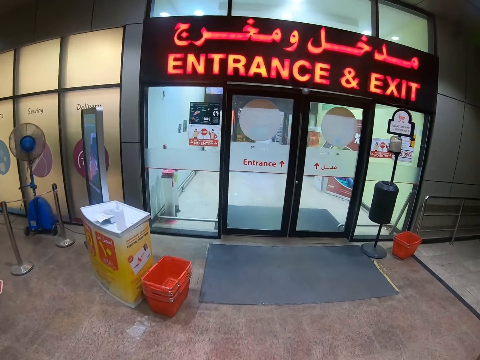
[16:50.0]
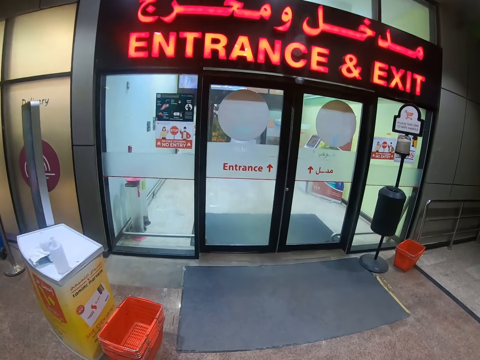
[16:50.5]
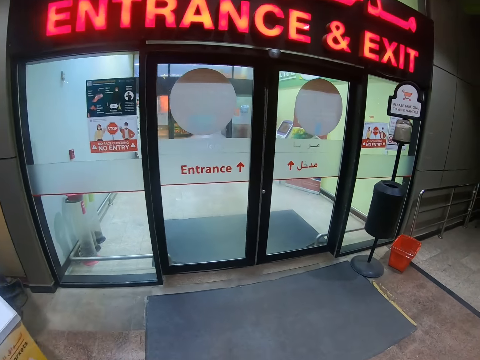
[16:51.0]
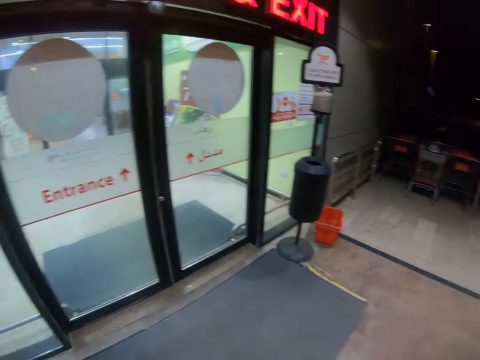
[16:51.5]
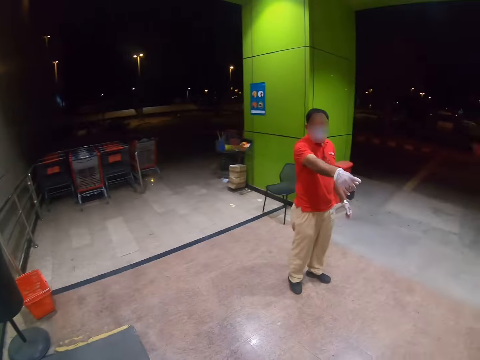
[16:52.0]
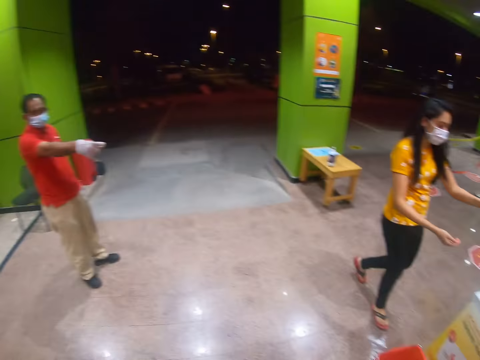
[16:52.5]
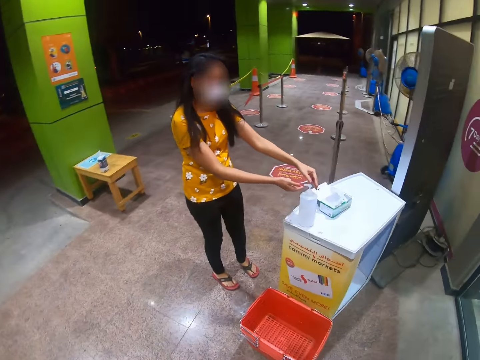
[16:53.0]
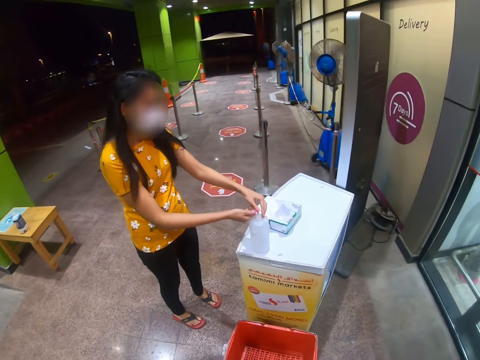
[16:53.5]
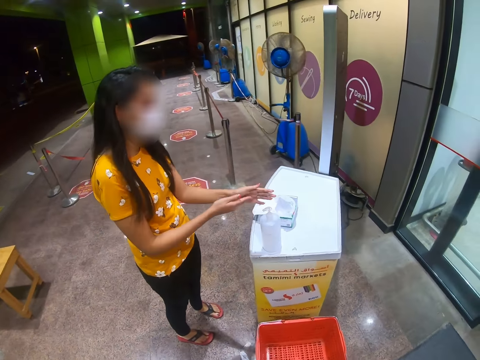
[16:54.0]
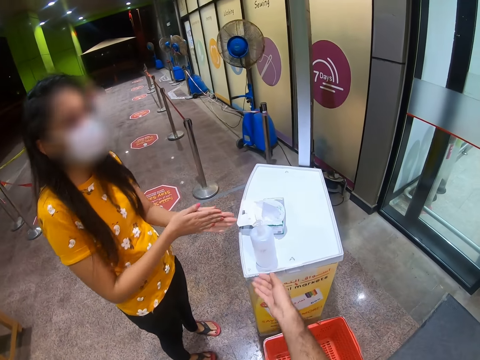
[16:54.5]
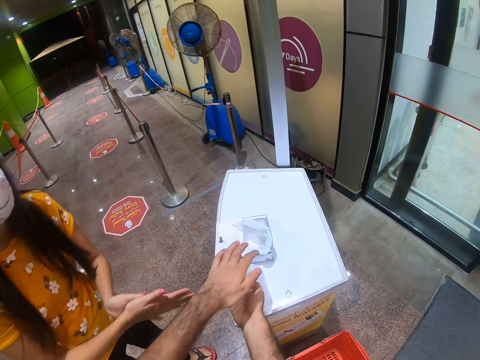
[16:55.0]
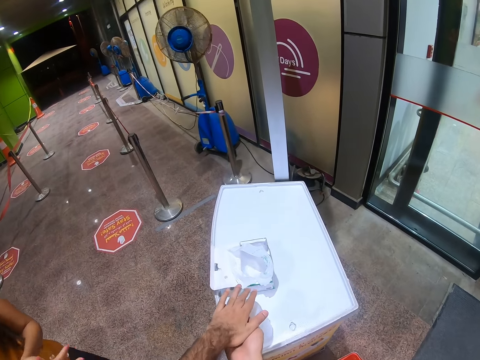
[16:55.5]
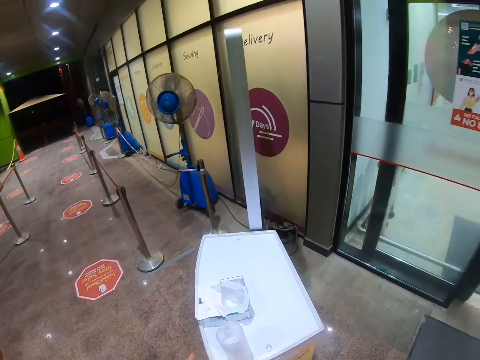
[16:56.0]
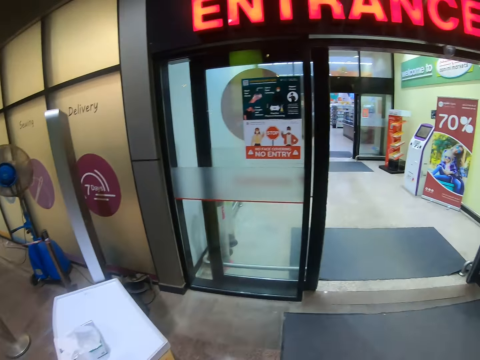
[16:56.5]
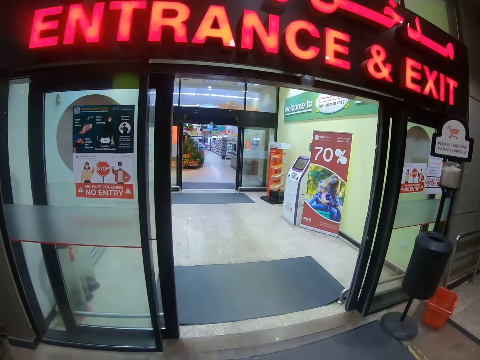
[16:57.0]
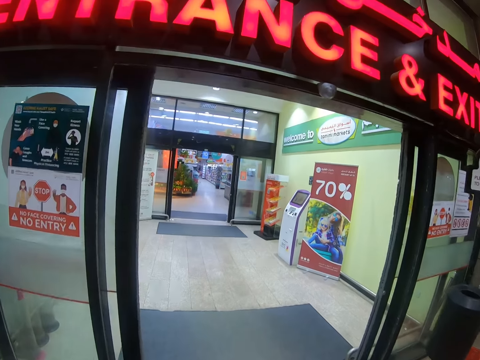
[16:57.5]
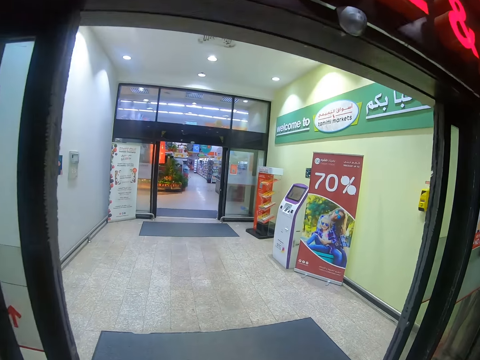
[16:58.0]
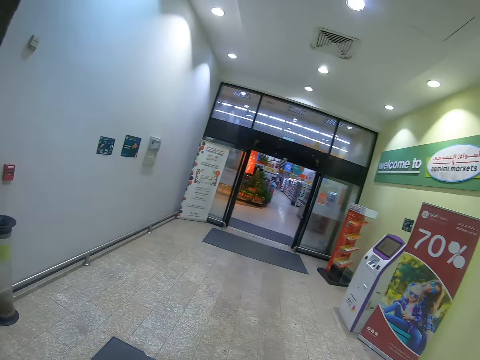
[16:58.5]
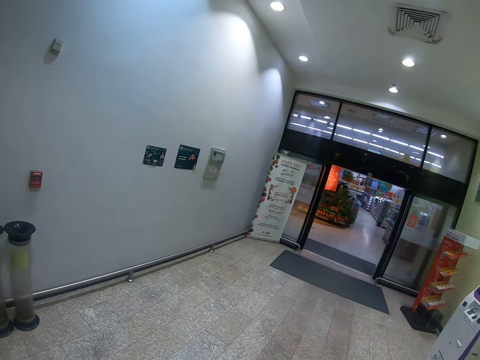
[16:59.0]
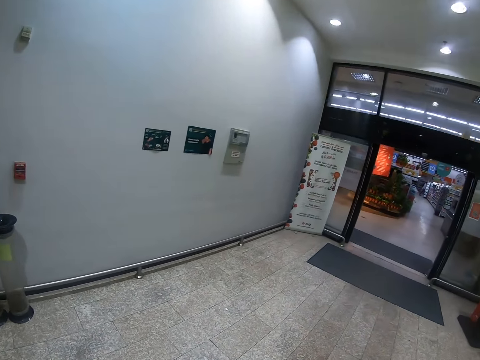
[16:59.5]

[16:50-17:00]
A person points at the sanitizer. Another person sanitizes the hands. The camera wearer sanitizes the hands. They enter a supermarket.

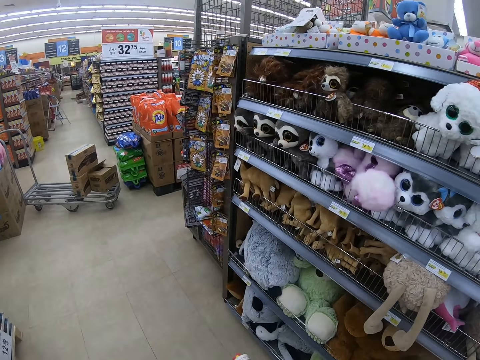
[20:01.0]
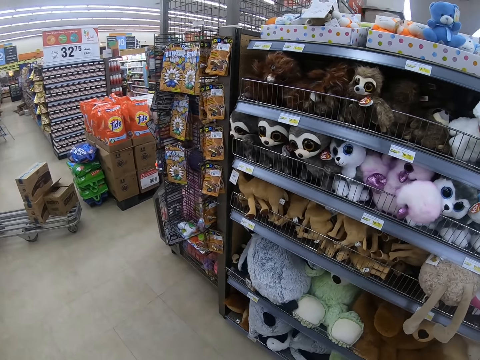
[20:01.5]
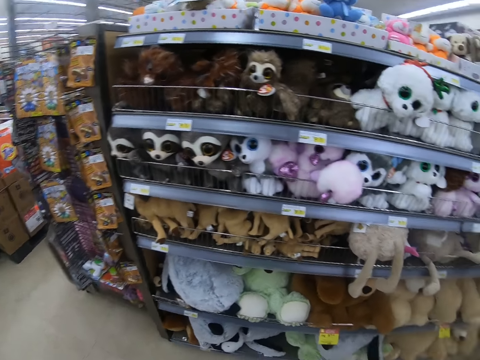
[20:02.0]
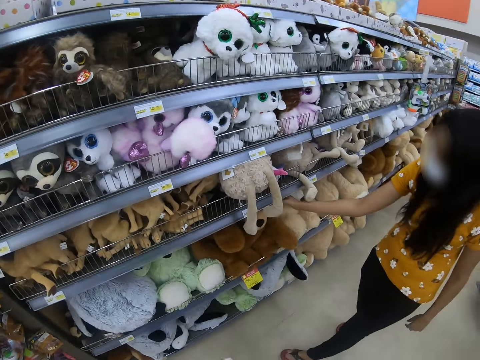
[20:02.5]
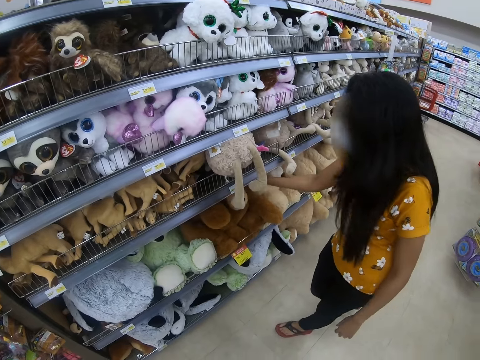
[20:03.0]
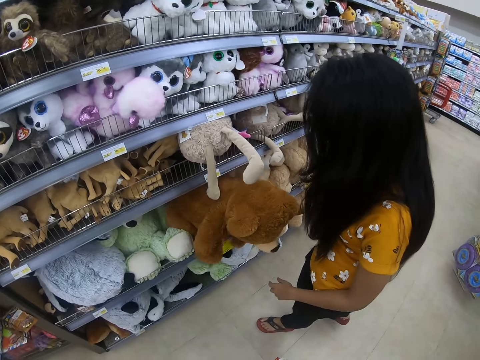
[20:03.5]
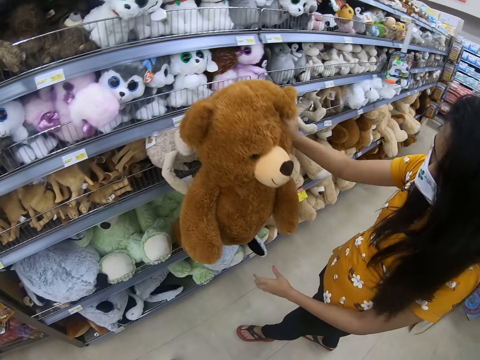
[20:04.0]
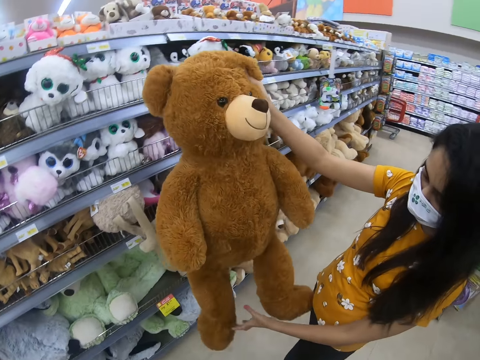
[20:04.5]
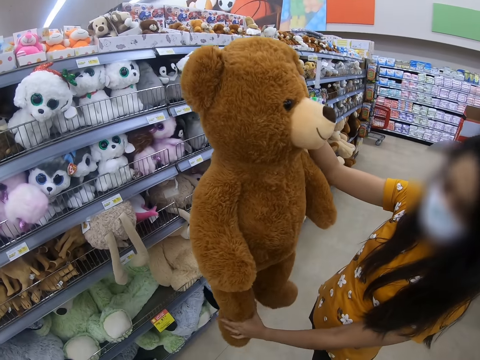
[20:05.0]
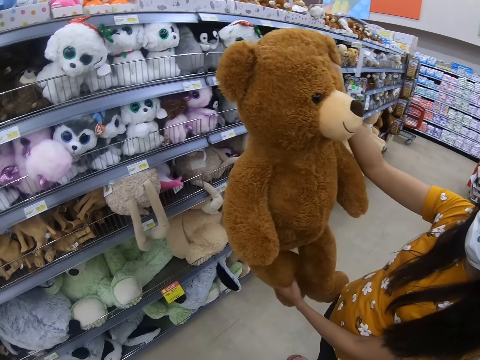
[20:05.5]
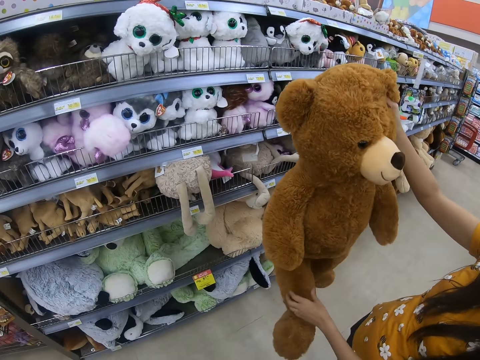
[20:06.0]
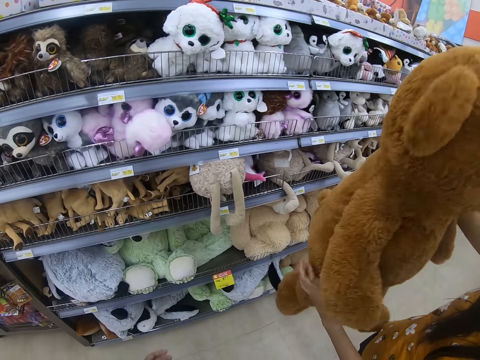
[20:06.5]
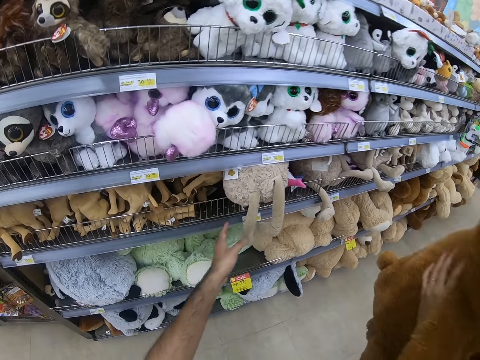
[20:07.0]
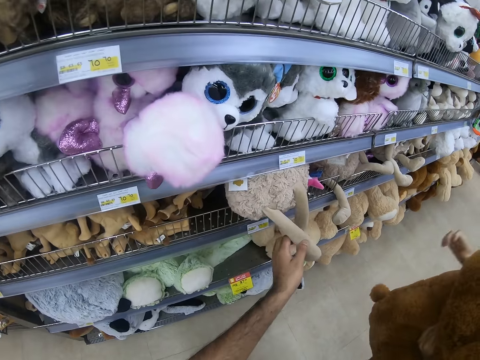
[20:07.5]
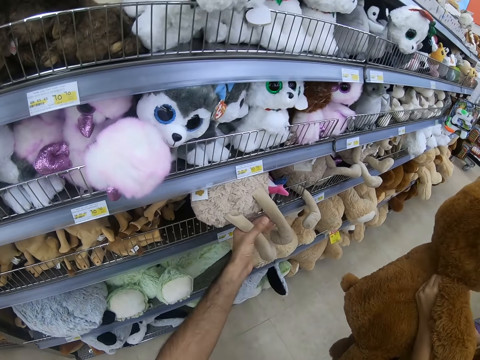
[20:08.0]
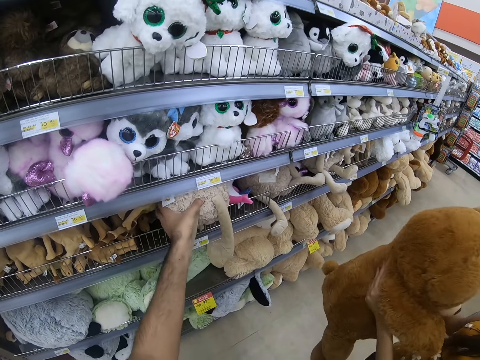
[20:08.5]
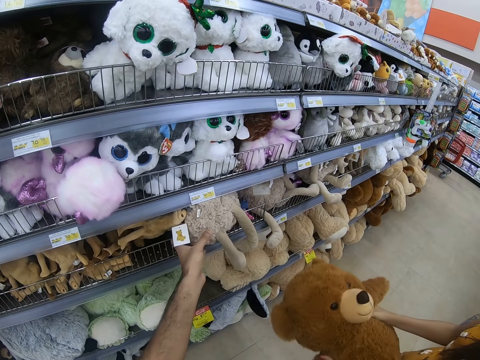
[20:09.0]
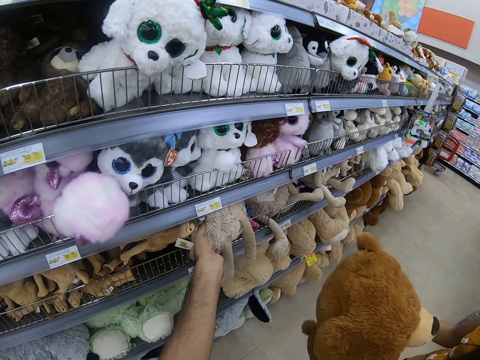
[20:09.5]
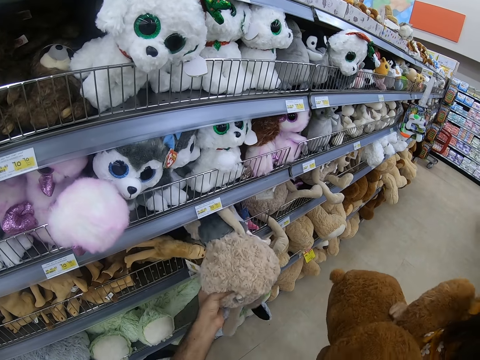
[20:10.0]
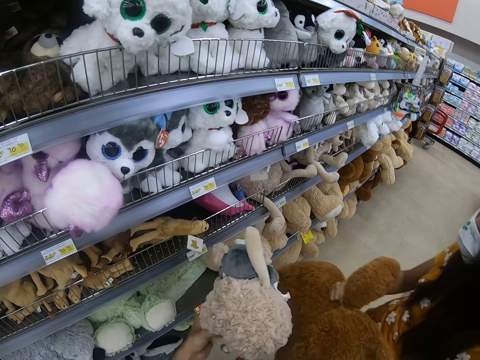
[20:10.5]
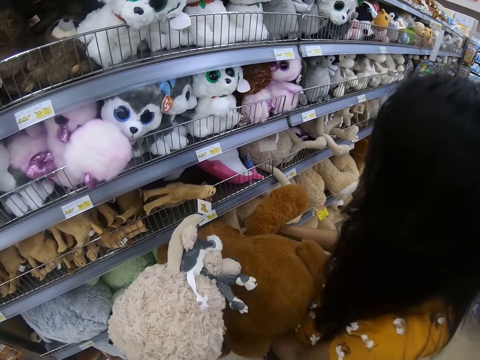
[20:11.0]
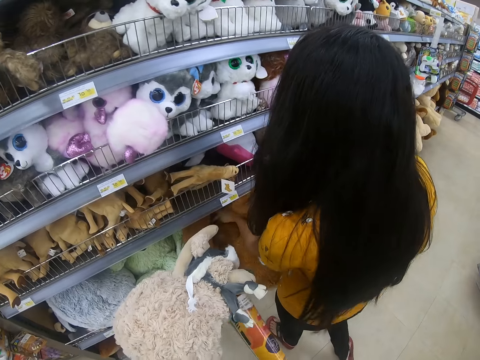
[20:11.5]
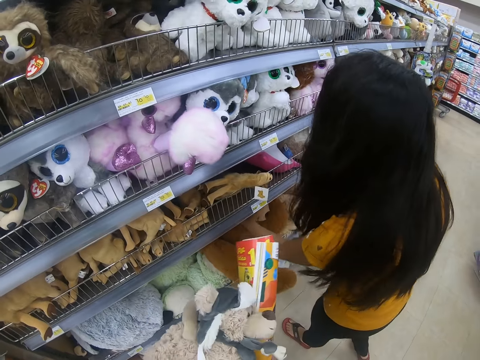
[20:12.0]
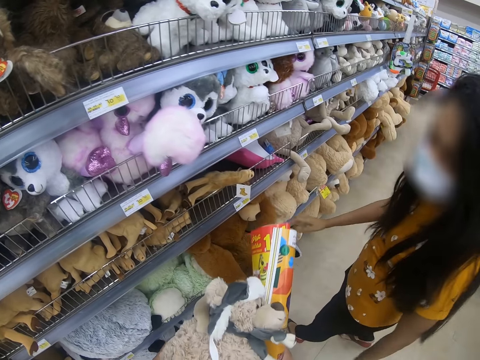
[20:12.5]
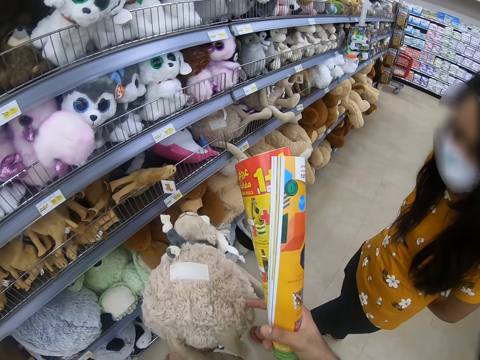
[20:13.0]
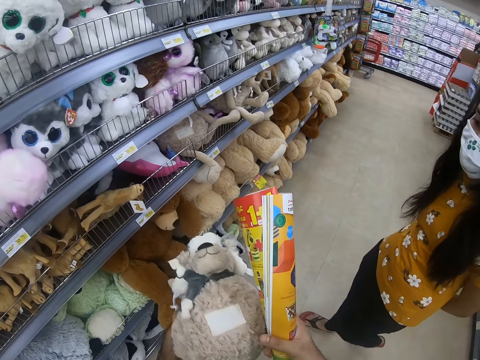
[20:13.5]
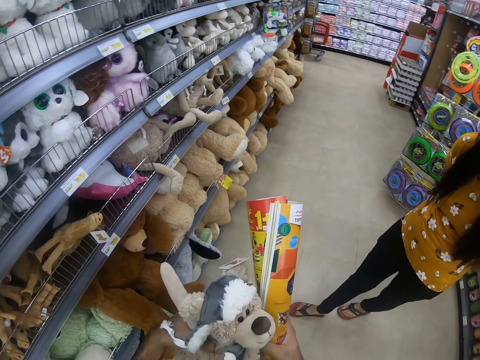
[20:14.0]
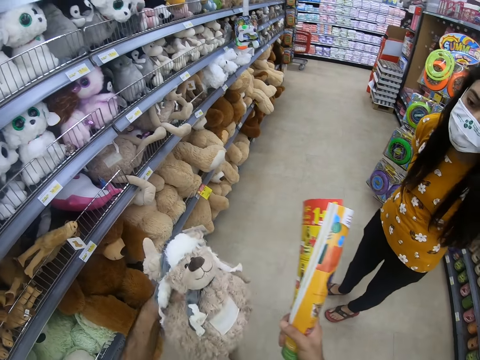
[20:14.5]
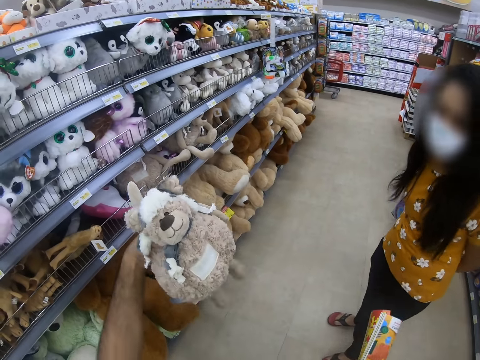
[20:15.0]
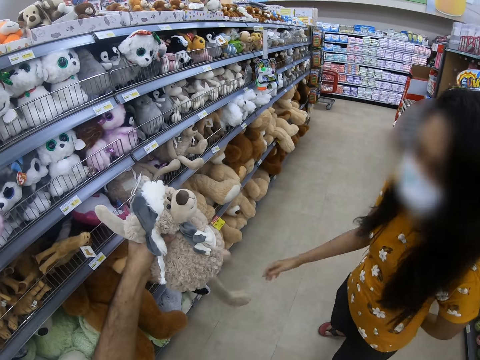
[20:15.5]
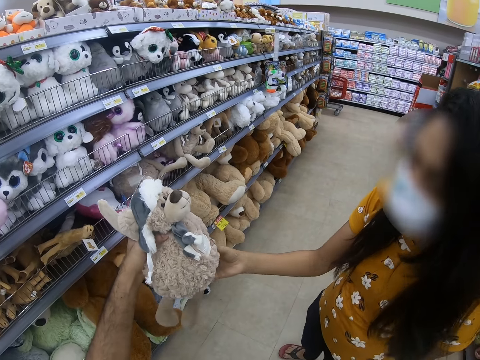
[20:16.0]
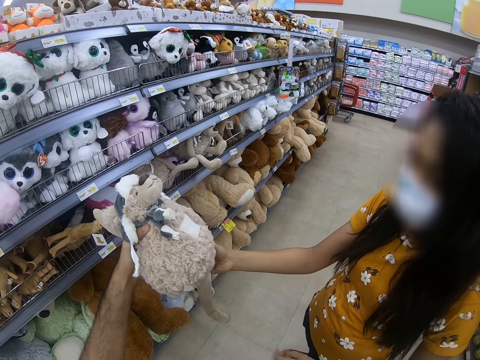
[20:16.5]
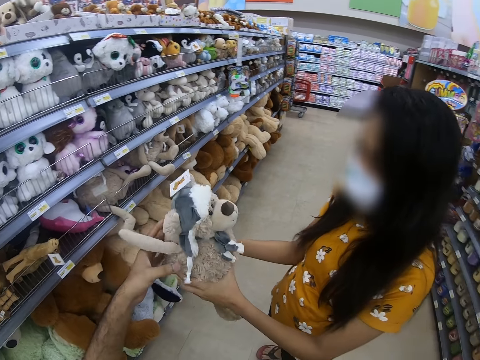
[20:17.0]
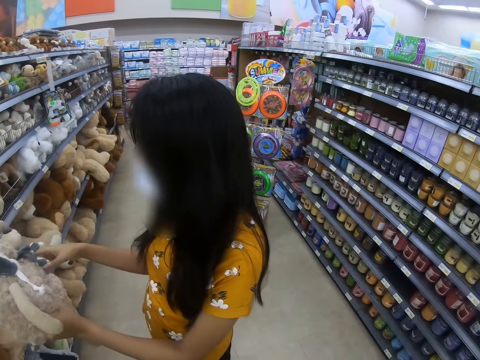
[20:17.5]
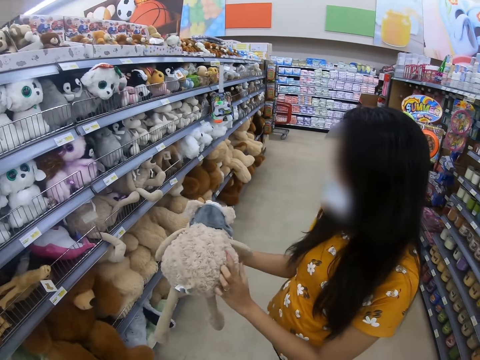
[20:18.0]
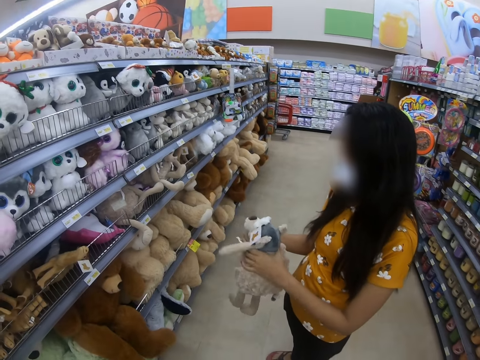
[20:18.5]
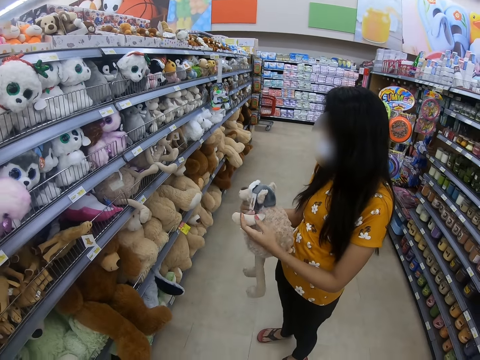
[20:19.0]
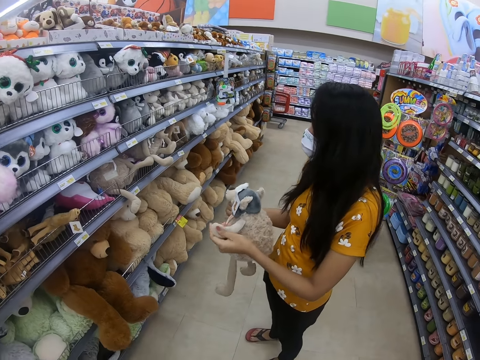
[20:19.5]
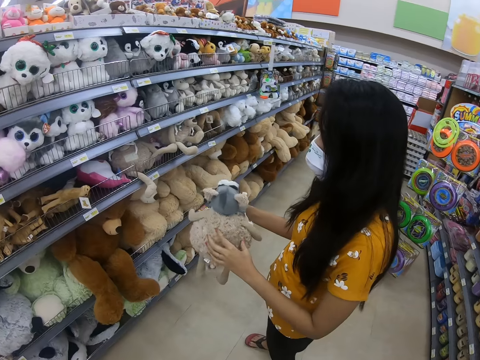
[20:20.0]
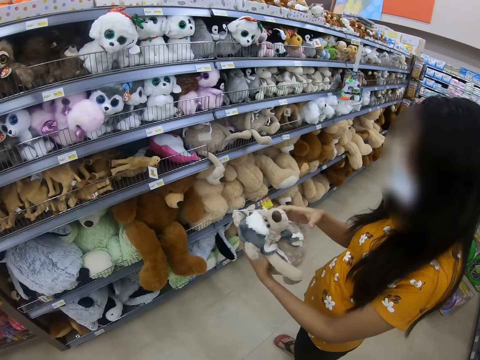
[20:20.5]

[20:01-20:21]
A person picks up a doll or teddy bear on a shelf. The camera wearer touches the doll on the shelf. They pick up the doll on the shelf. The person puts the doll on the shelf. The person picks the teddy bear from the camera wearer and turns the teddy bear.
